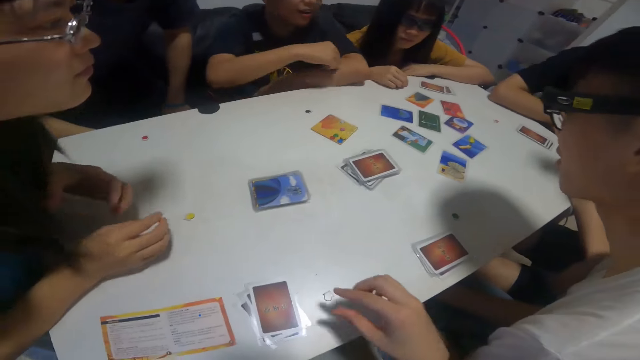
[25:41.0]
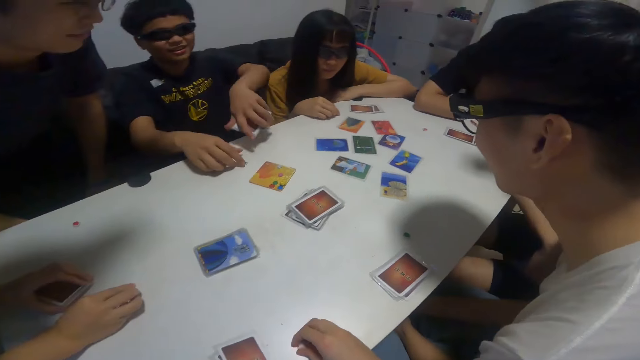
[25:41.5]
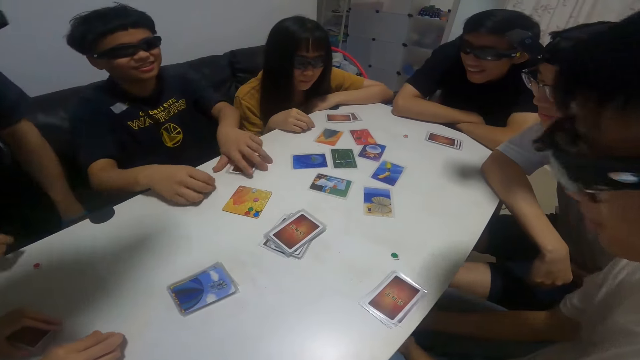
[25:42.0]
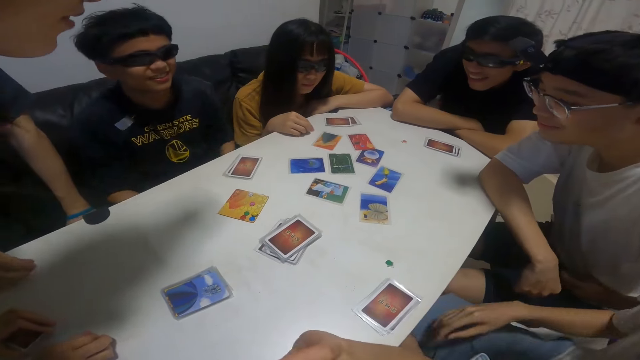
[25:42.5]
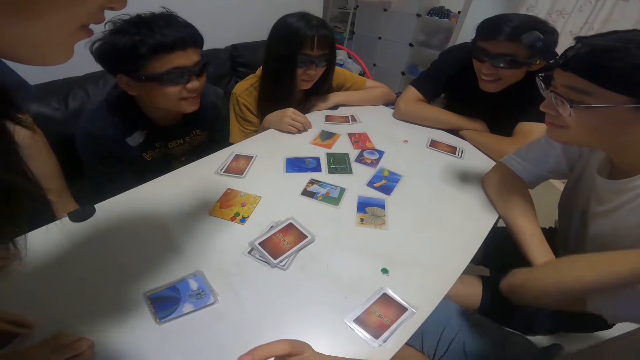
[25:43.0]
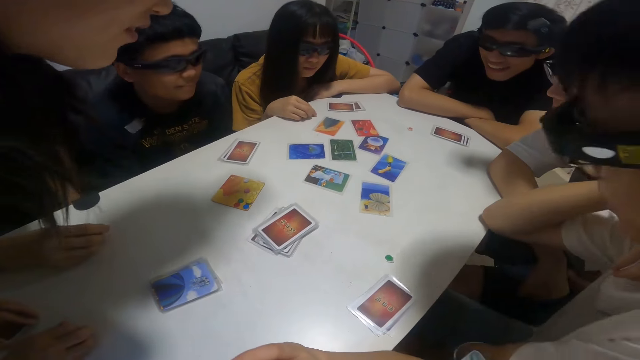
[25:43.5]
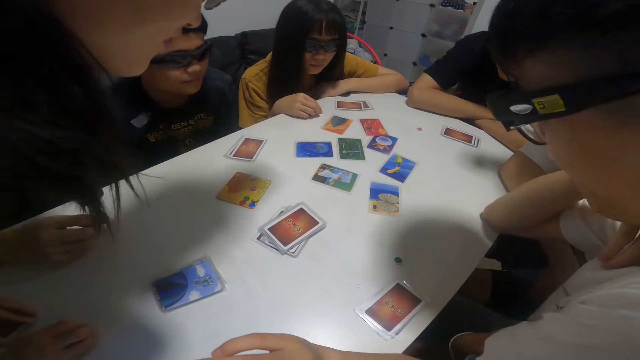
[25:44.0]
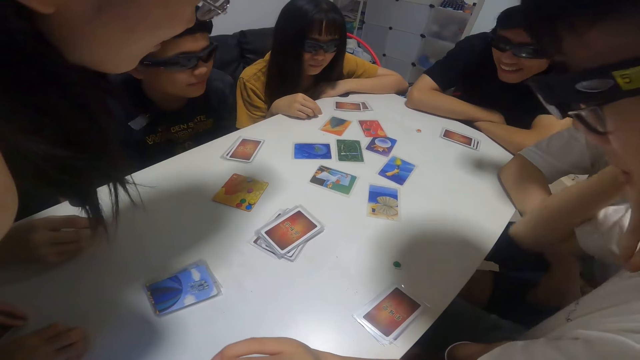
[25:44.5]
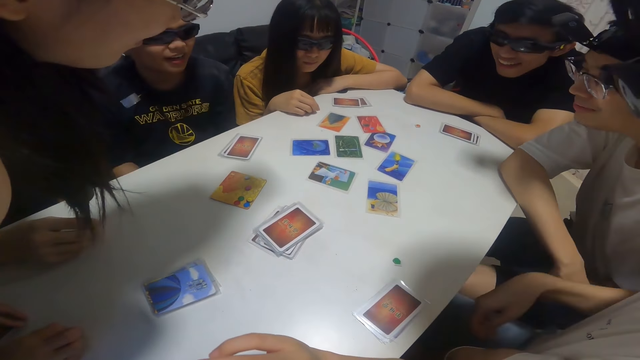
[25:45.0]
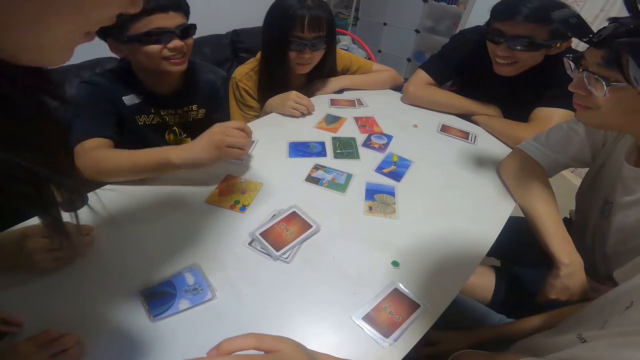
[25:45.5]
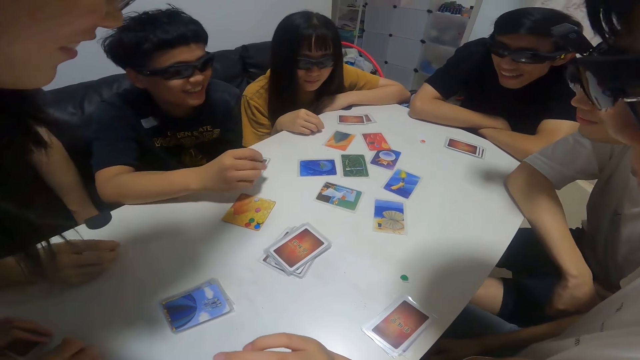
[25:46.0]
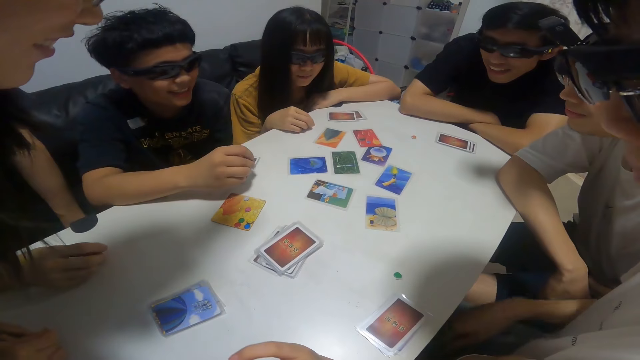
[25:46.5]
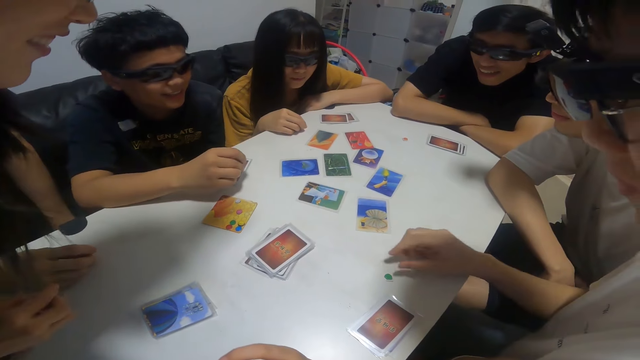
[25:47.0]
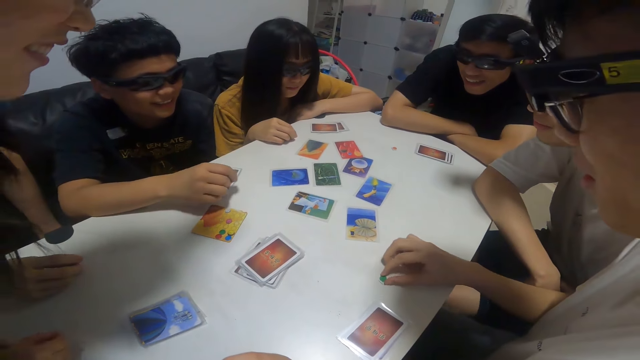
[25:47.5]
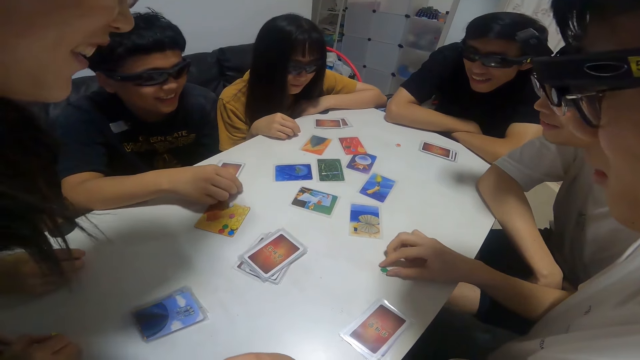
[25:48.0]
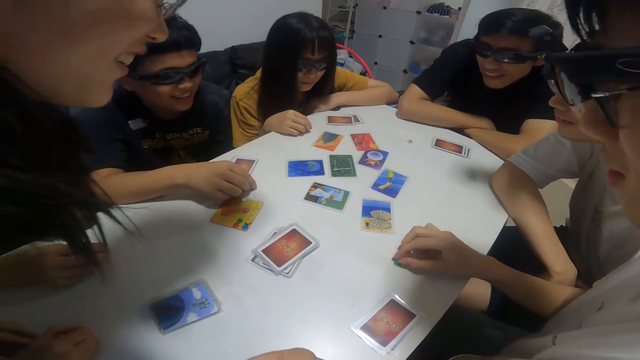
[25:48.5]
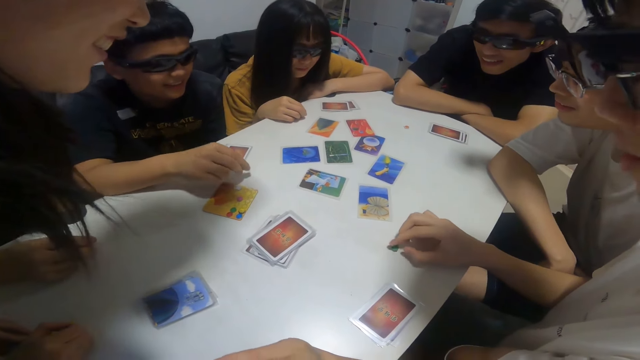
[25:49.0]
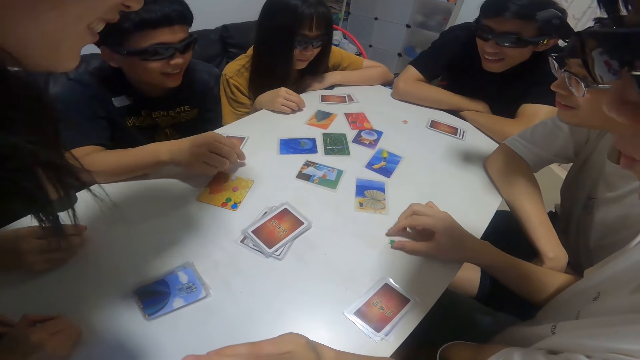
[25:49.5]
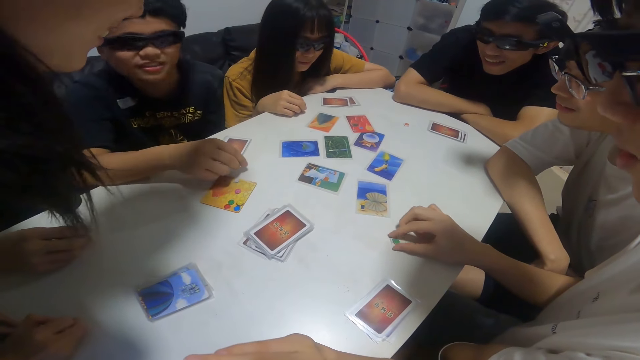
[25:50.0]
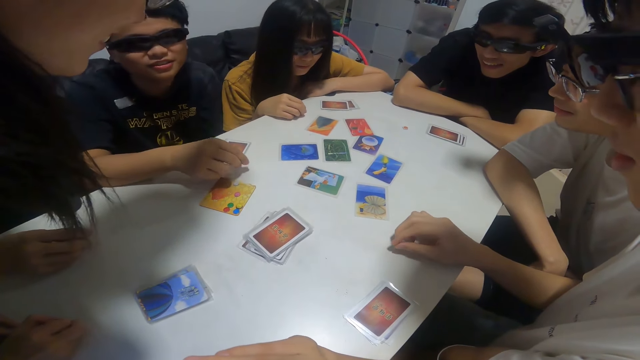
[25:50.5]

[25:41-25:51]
The boy places cards in his left hand on the table. The camera wearer puts the cards on the table. A person holds a token point from the table.

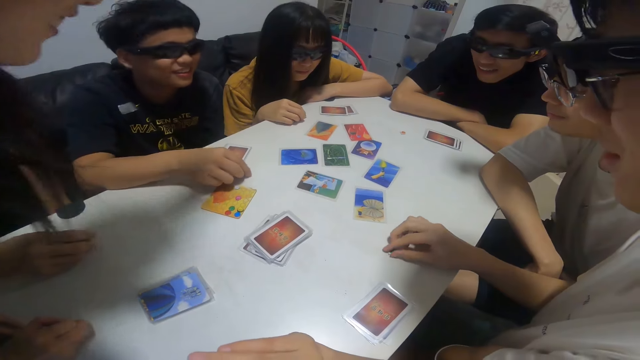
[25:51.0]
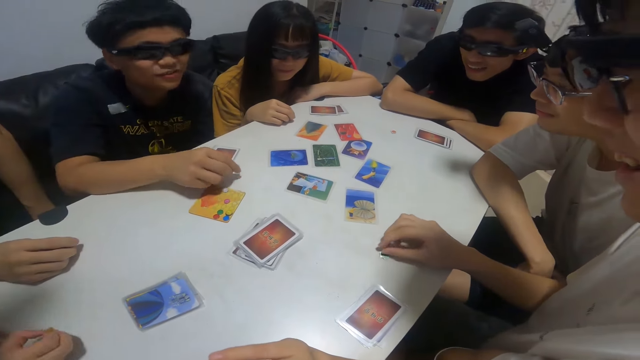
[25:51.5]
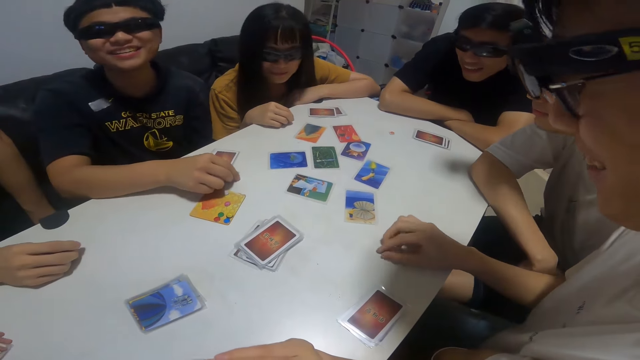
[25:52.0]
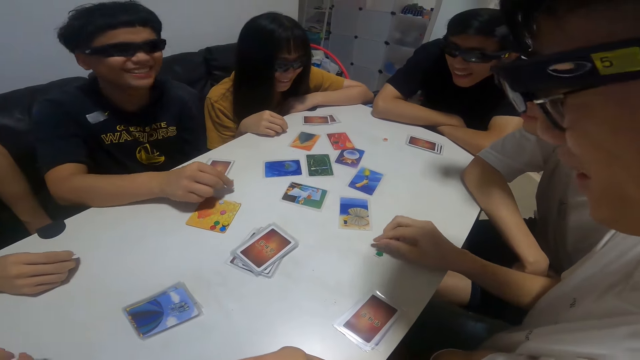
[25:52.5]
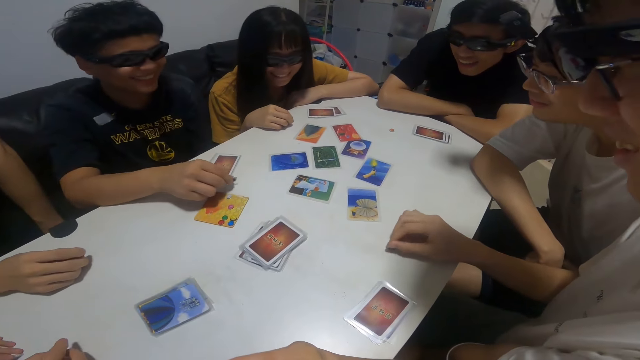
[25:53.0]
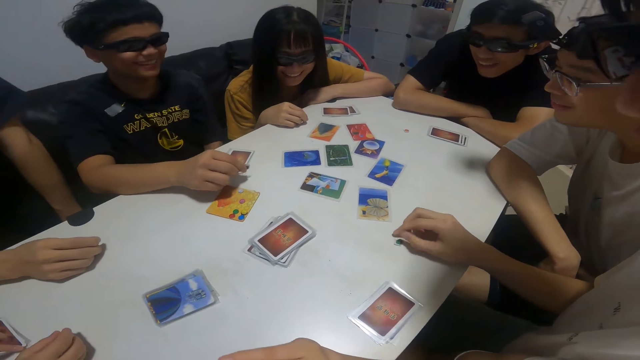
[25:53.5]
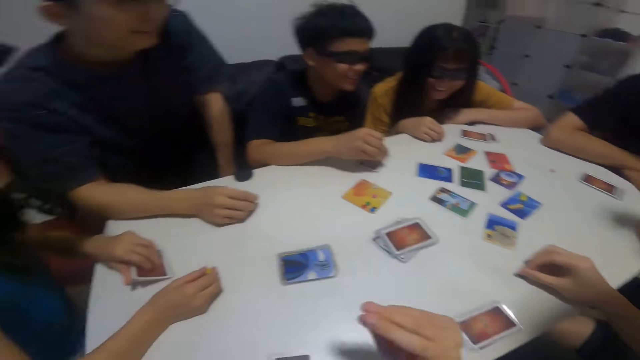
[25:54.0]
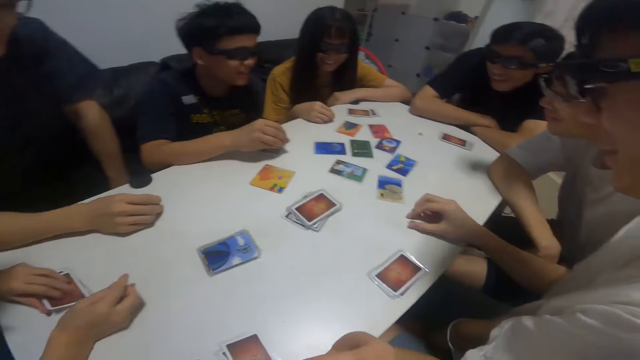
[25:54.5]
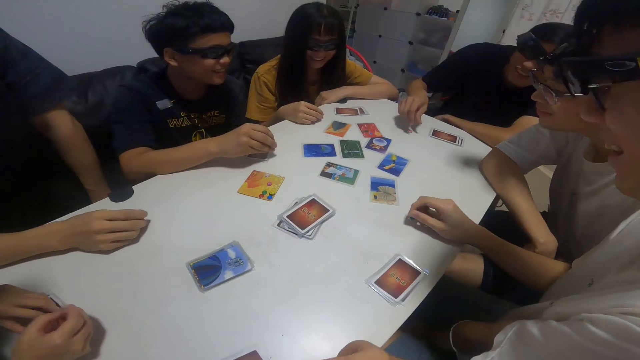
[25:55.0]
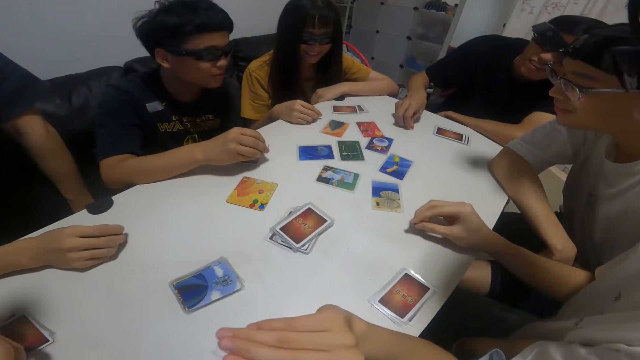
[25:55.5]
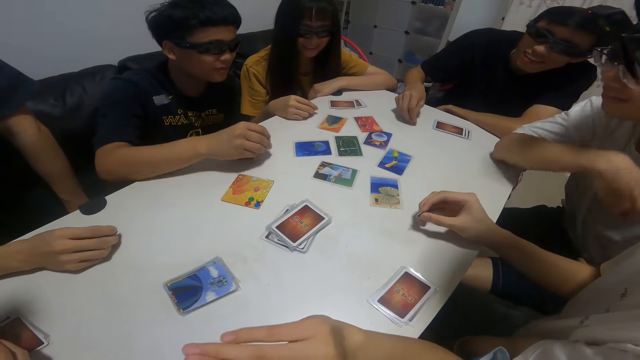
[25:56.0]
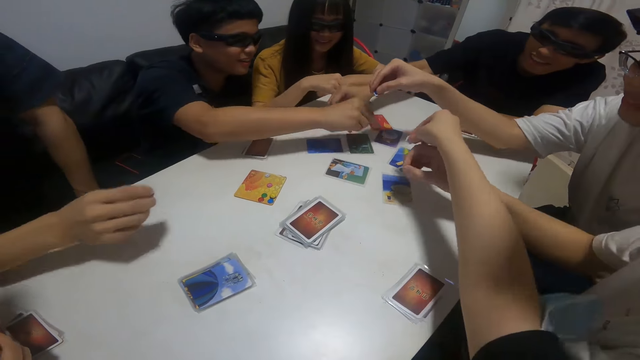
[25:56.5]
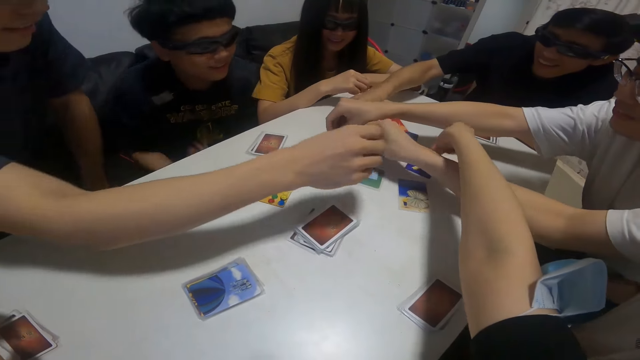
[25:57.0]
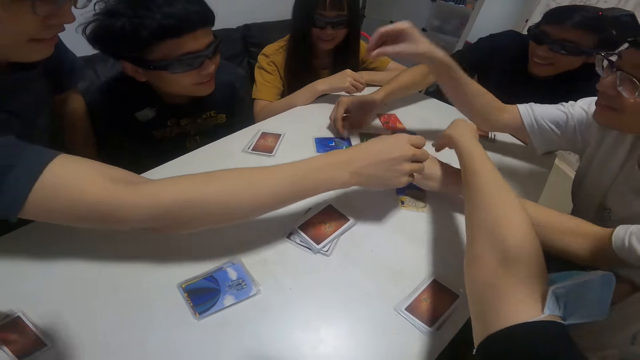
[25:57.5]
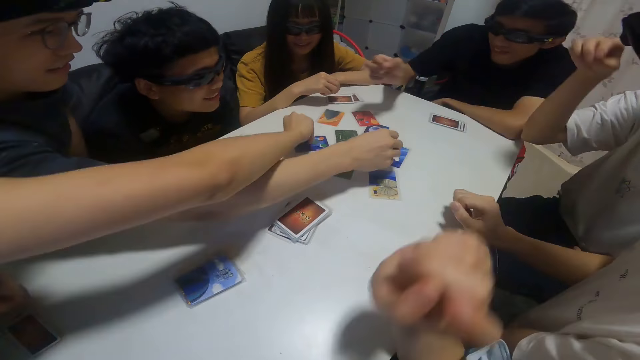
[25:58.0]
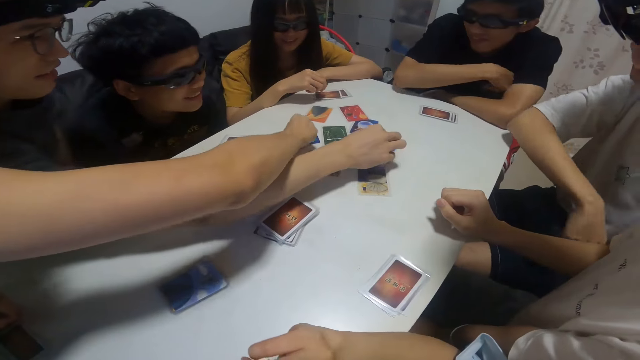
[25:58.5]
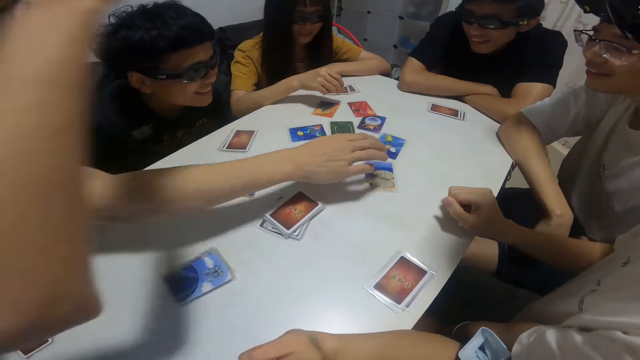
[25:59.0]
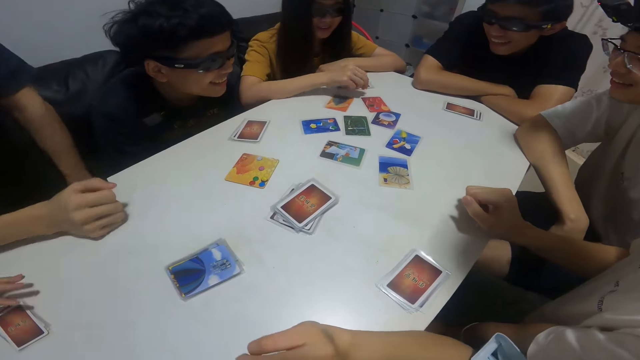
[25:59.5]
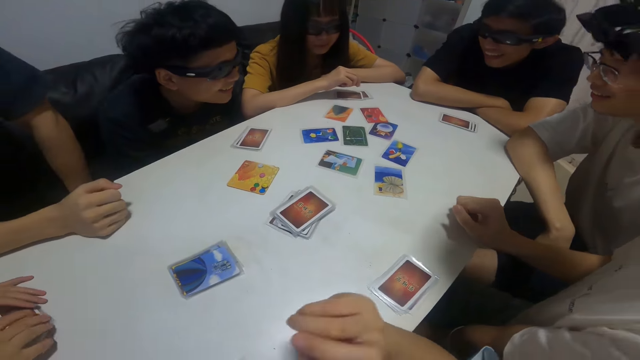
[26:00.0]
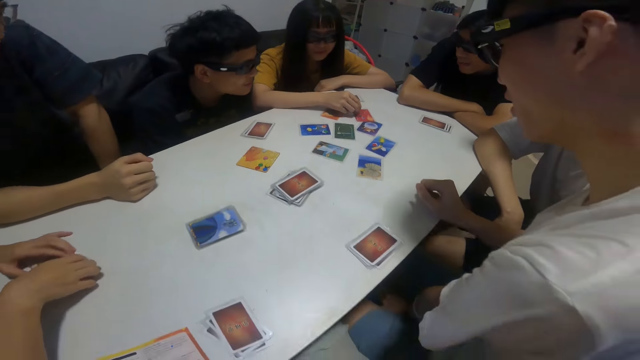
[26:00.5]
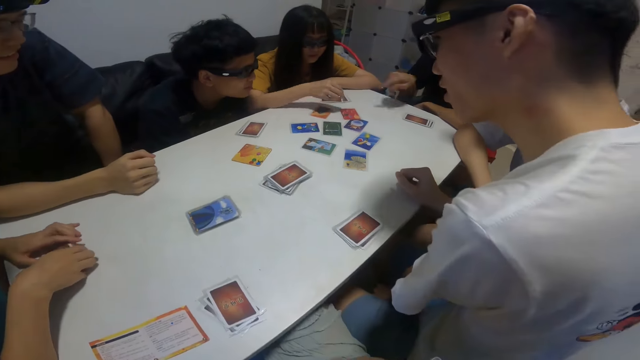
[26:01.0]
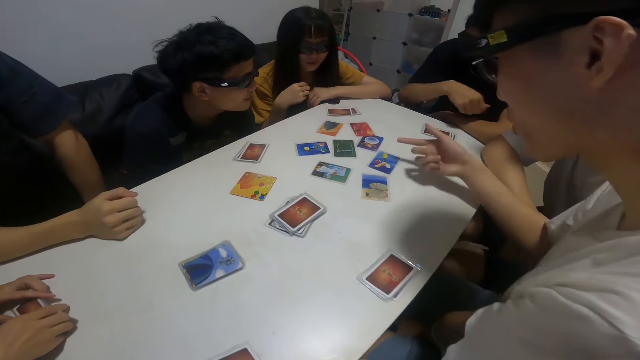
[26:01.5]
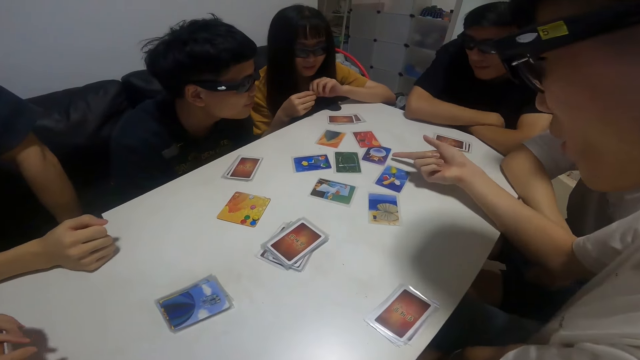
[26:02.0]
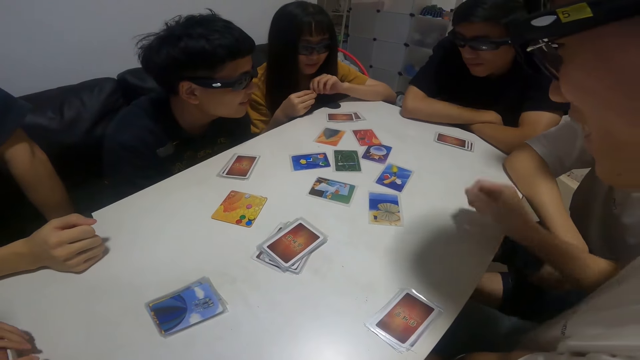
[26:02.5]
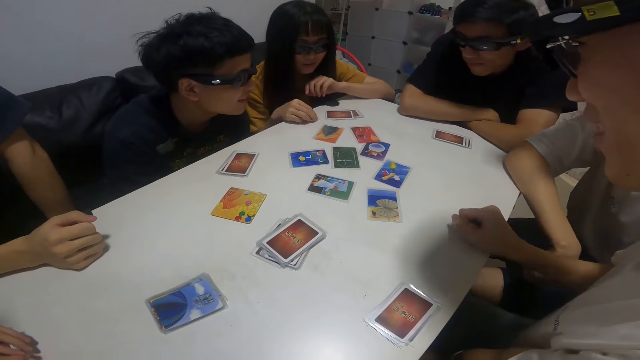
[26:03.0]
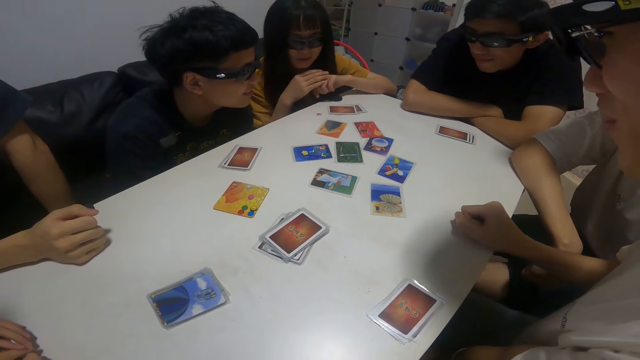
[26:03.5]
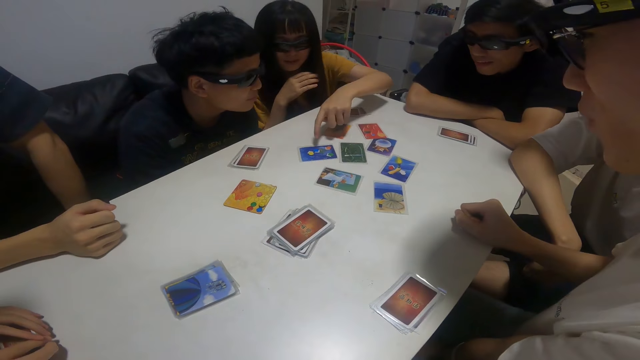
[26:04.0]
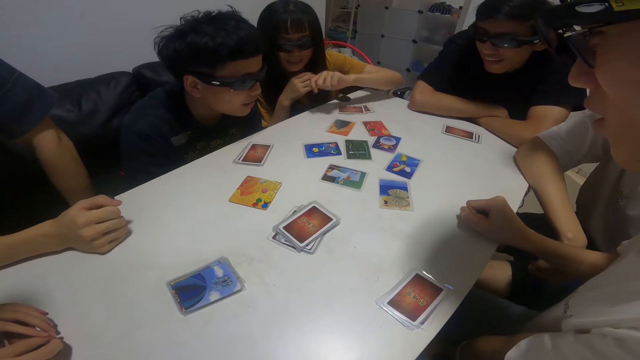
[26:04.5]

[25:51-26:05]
The camera wearer looks around. A person picks up the token point or pebble. The boy drops a pebble in his right hand on a card on the table, in the middle of the table. Another boy drops a pebble in his right hand on a card on the table, in the middle of the table. The camera wearer drops a pebble in her right hand on a card on the table, in the middle of the table. Another boy drops a pebble in his right hand on a card on the table, in the middle of the table. Another boy drops a pebble in his right hand on a card on the table, in the middle of the table. The girl drops a pebble in her right hand on a card on the table. Another boy drops a pebble in his right hand on the card on the table, in the middle of the table. Another girl places a pebble in her right hand on the table, in the middle of the table.
